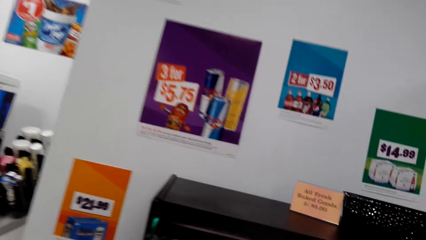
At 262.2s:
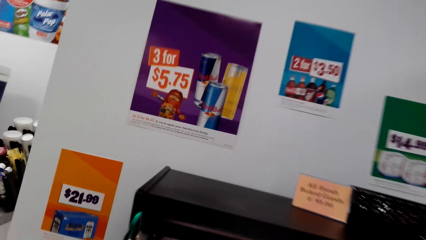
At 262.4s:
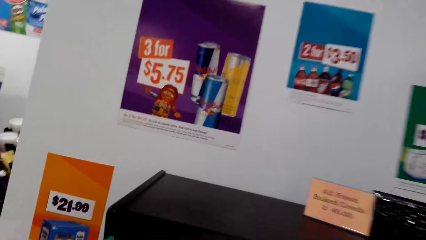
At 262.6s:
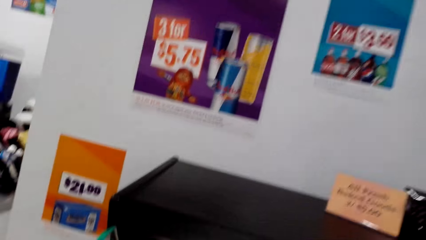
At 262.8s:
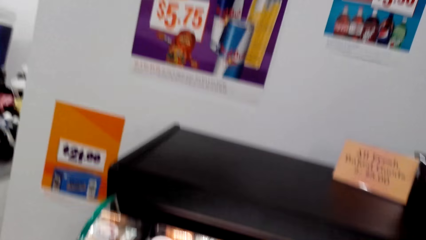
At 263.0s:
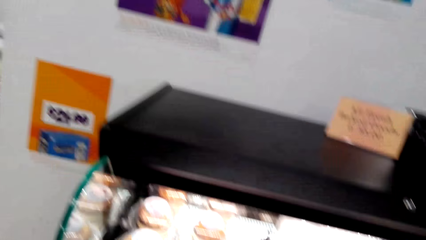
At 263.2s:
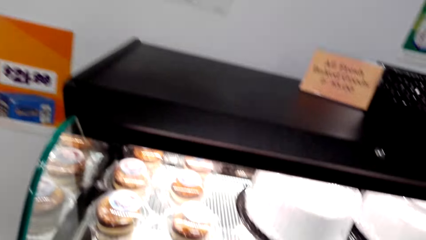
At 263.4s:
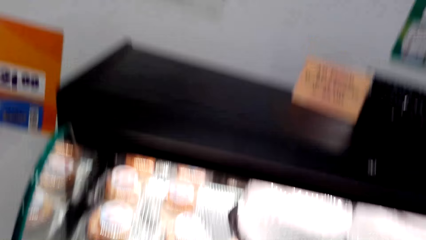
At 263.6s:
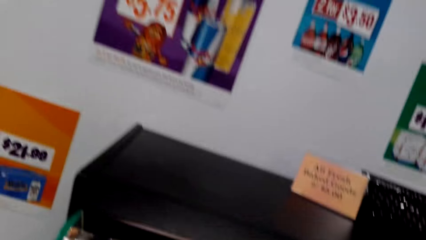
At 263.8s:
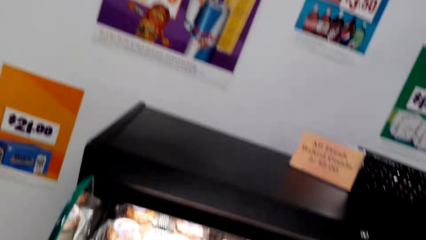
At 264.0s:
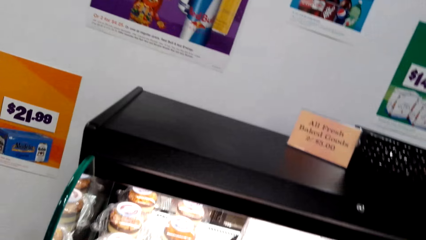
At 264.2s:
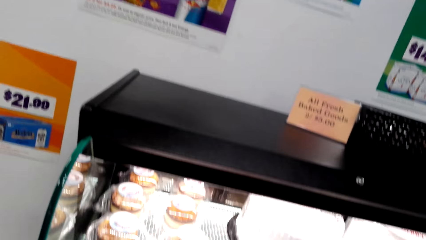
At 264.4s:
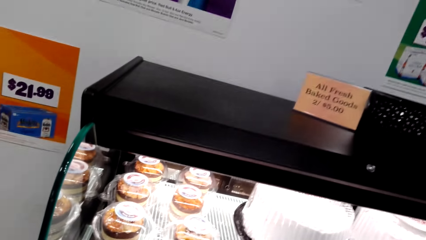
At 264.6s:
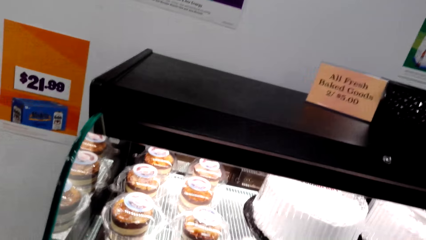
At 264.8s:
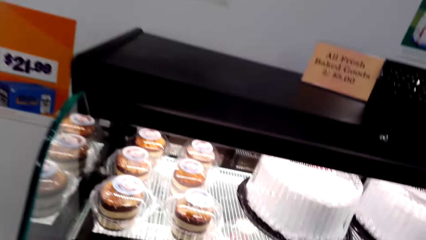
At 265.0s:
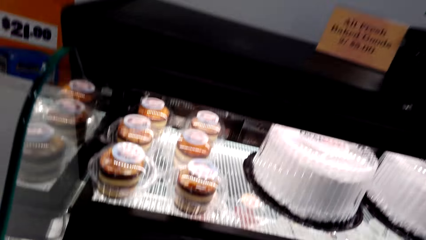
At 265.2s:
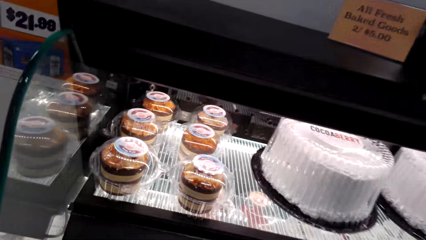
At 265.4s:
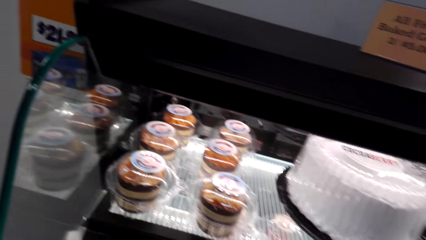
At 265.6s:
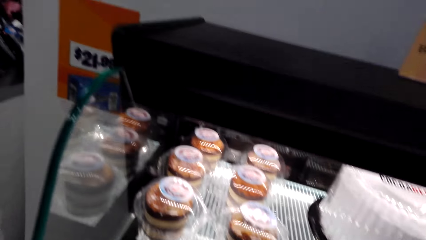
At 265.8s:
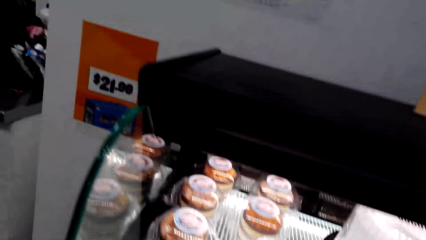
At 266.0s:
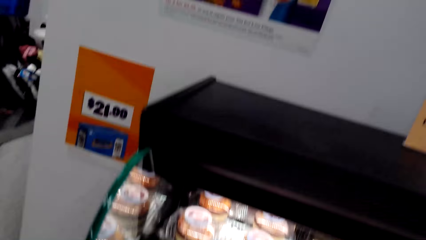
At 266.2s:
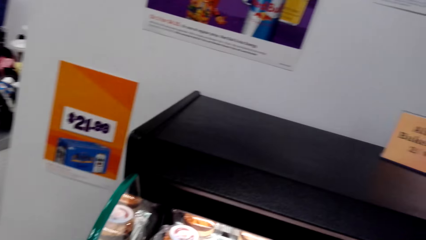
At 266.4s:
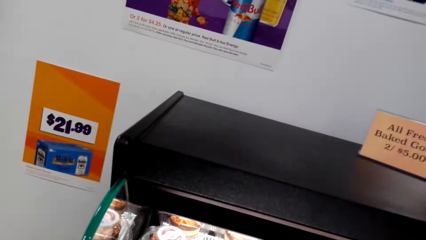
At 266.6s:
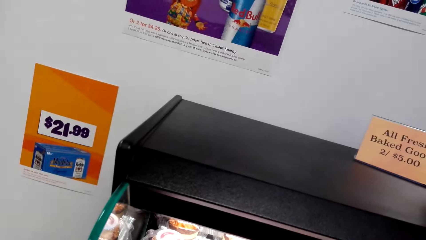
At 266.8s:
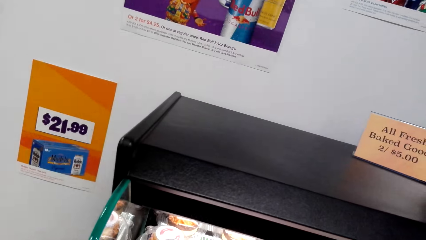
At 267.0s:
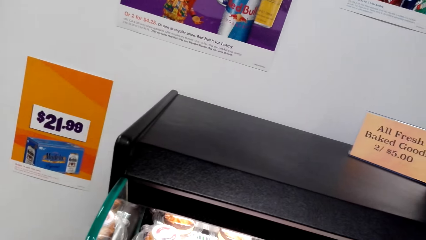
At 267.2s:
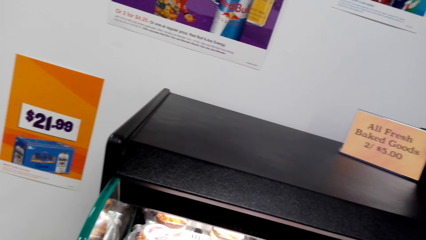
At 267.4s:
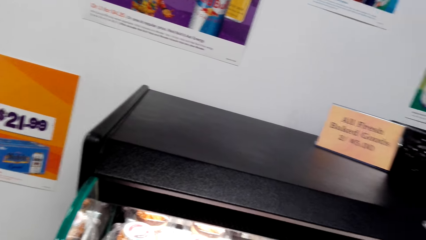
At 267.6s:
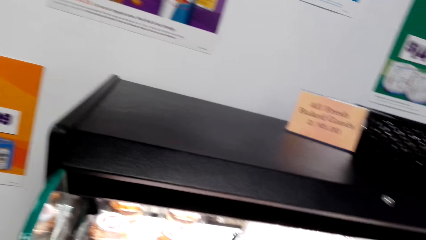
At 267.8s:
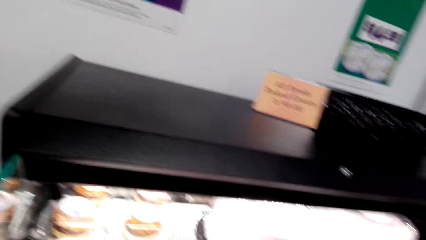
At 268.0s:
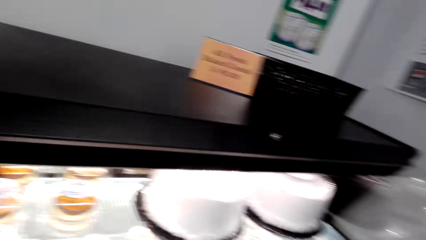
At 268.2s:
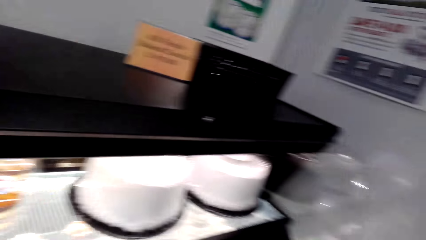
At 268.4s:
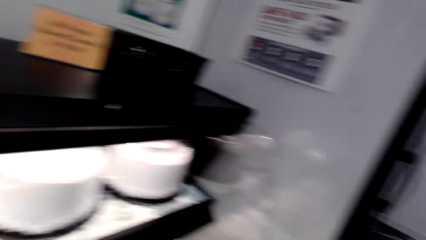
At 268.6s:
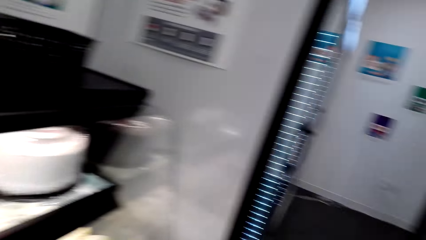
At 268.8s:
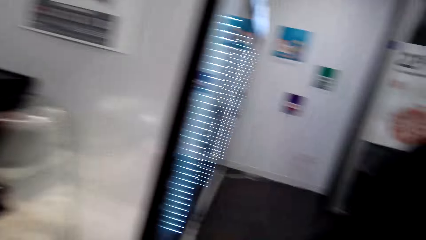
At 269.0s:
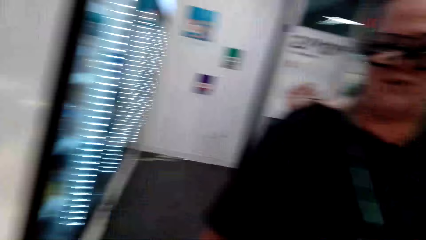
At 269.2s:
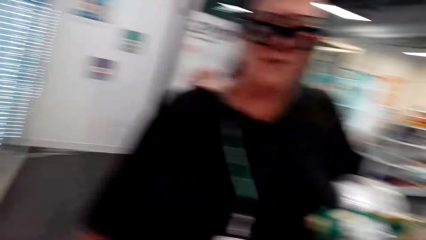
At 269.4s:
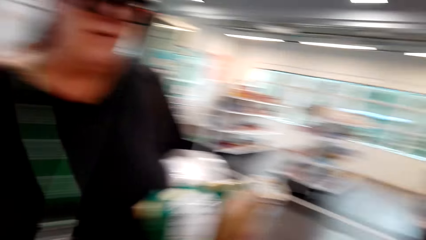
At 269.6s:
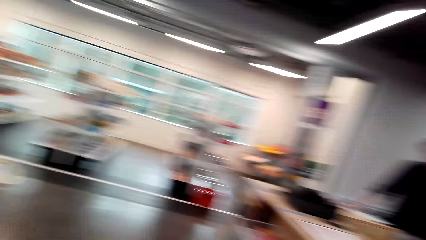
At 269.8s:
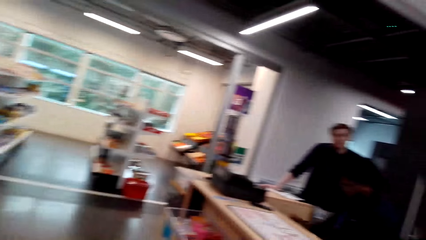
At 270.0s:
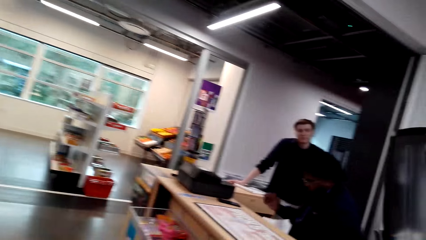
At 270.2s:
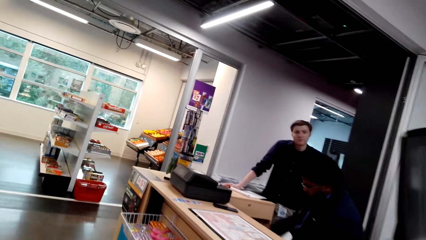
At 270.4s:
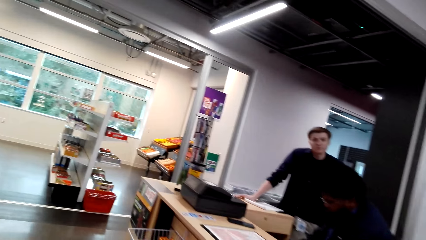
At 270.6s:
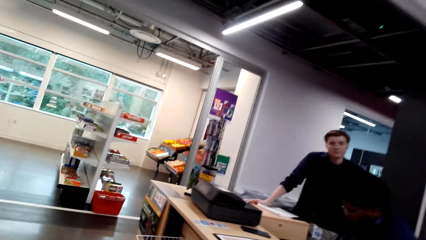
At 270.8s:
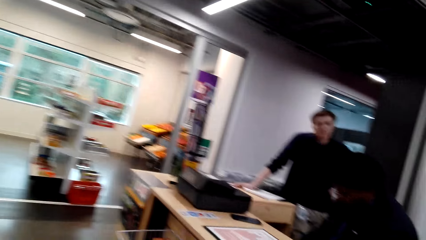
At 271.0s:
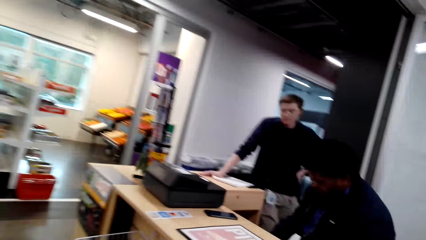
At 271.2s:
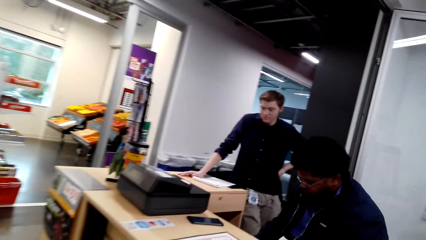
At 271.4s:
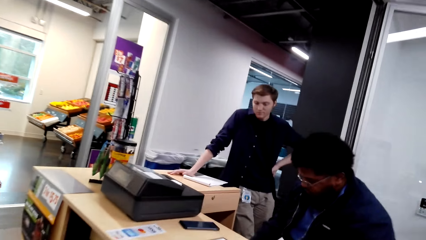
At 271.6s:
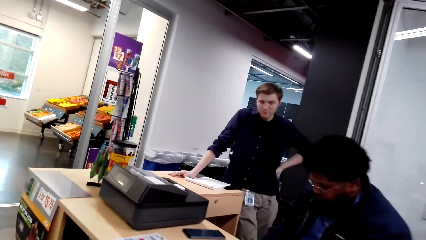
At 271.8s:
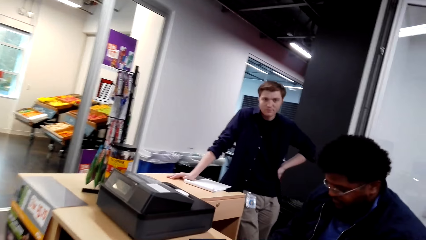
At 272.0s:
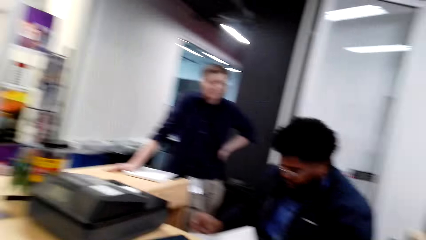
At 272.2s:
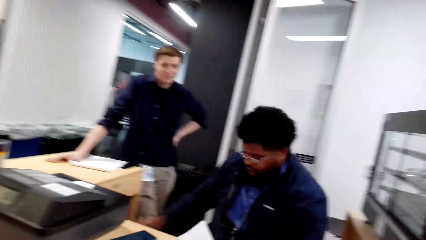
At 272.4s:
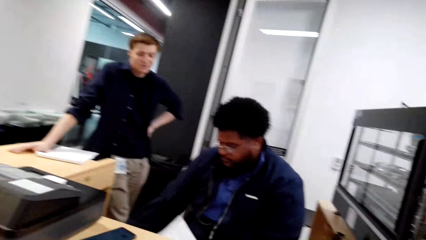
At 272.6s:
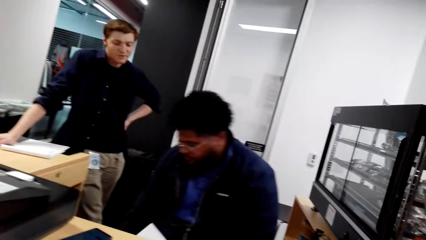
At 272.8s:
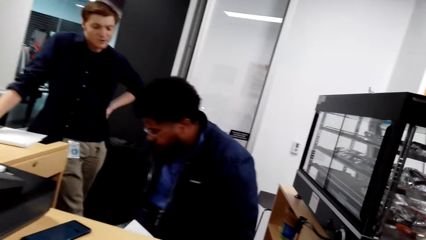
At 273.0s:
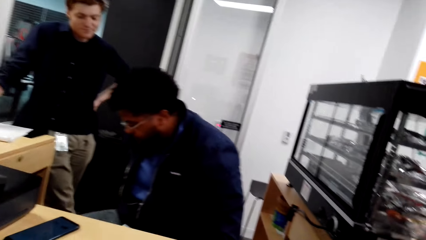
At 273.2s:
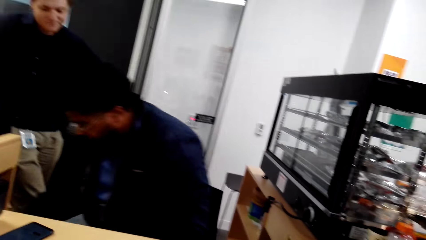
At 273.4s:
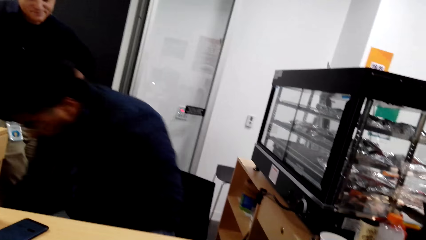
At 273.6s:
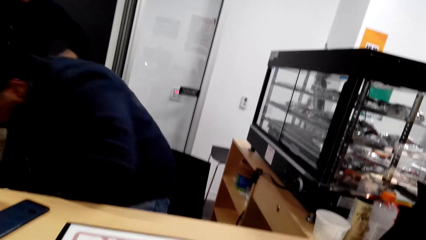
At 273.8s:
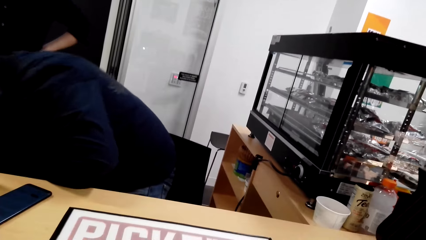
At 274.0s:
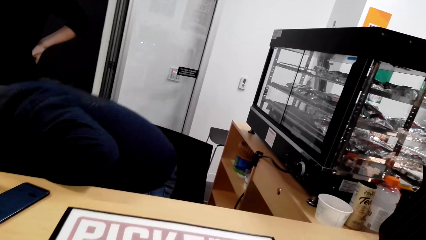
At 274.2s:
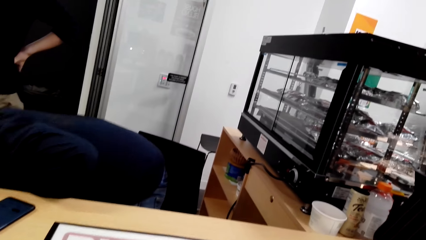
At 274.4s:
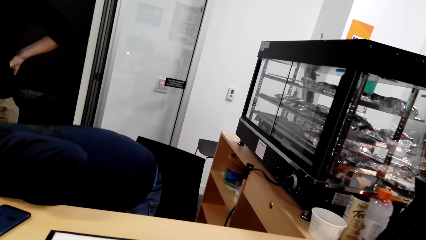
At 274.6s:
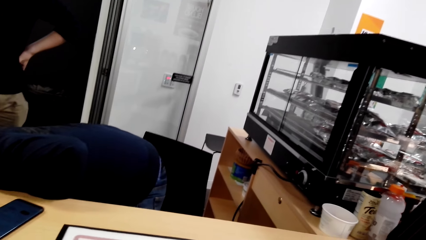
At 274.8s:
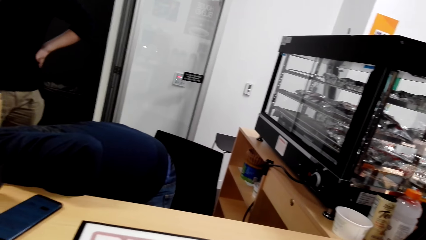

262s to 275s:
The camera wearer looks at the cakes. They converse with a woman. They look around the supermarket. They converse with the woman. A man bends. The camera wearer looks at the man.

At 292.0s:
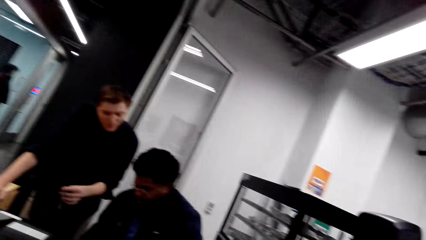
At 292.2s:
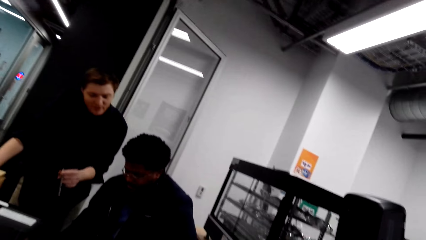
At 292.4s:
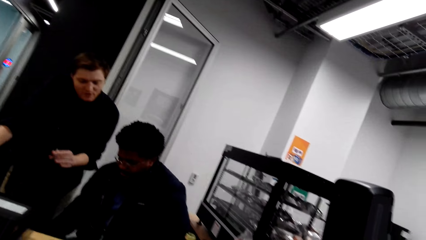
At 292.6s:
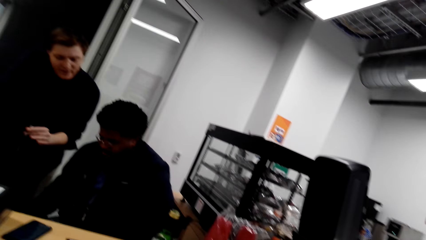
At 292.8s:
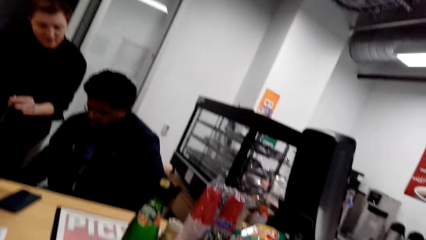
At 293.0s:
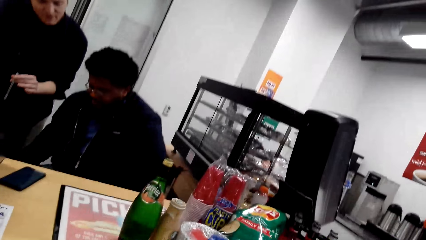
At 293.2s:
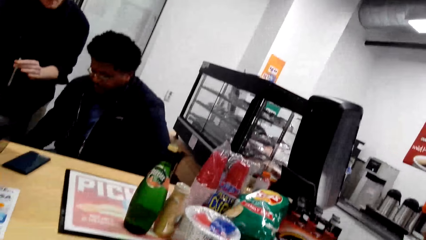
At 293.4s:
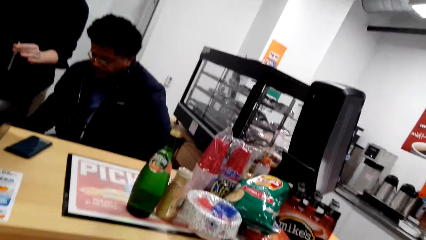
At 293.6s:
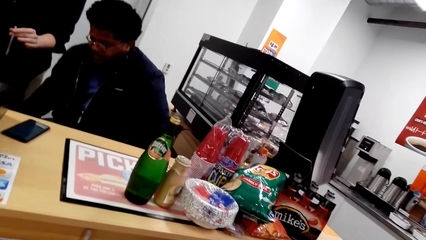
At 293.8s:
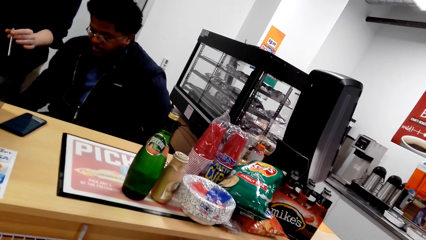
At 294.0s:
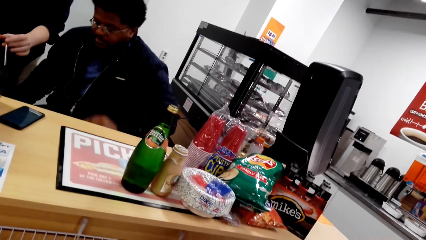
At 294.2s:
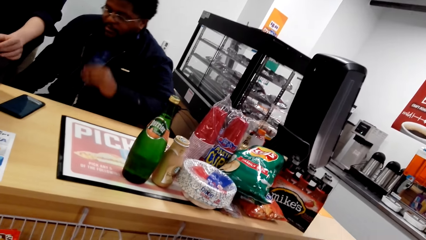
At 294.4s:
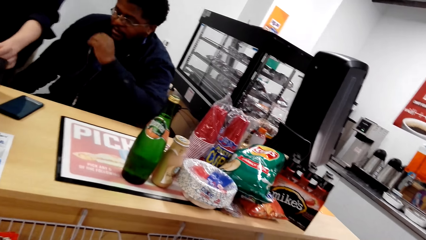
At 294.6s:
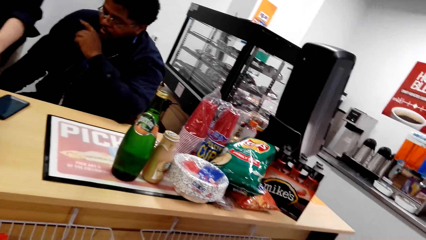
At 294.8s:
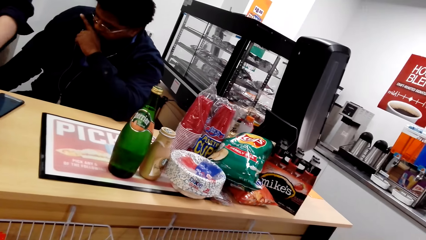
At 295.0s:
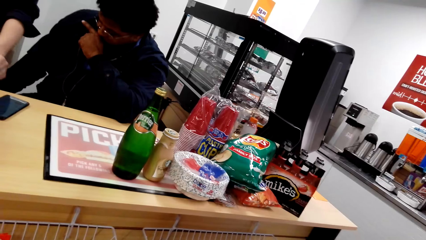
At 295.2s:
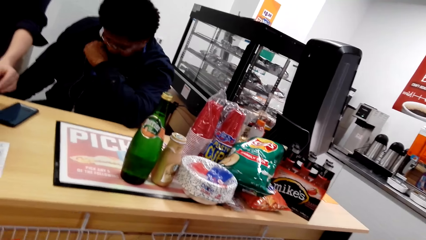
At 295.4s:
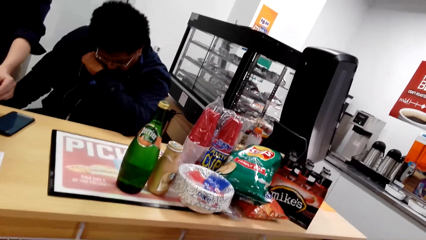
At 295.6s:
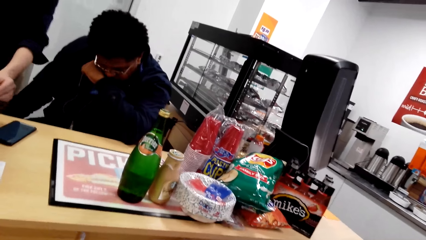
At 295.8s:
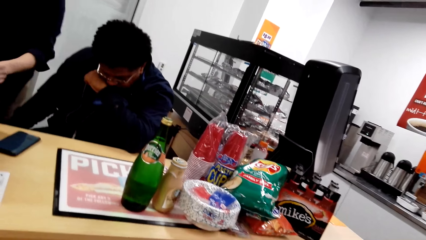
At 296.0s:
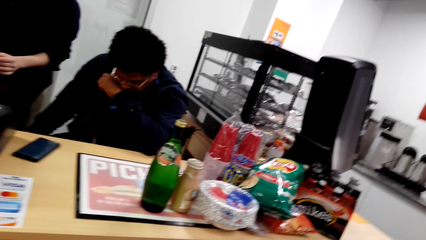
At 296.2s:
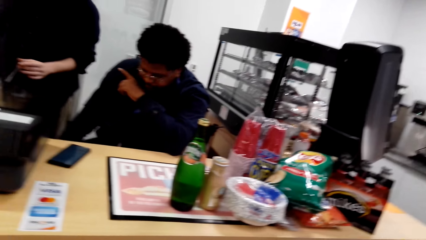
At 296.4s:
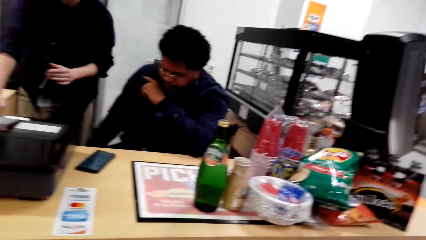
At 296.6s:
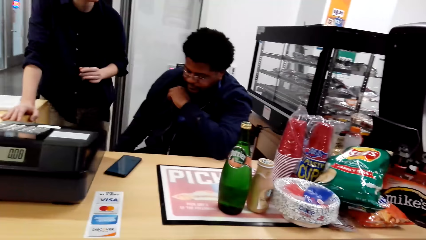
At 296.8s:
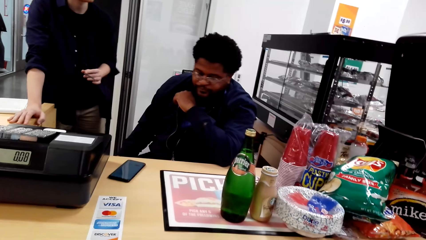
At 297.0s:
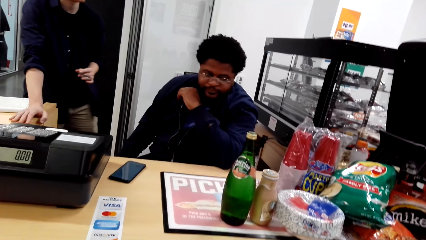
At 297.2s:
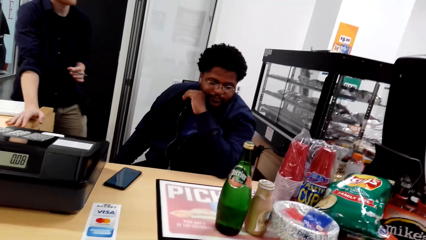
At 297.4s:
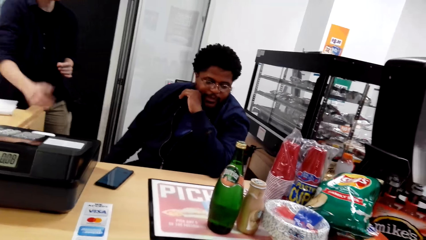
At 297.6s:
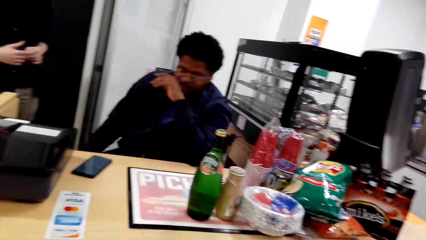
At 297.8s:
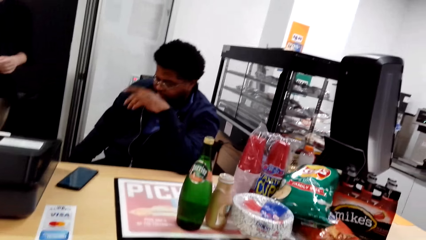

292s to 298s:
A man converses with another man. The camera wearer looks at the other man.
